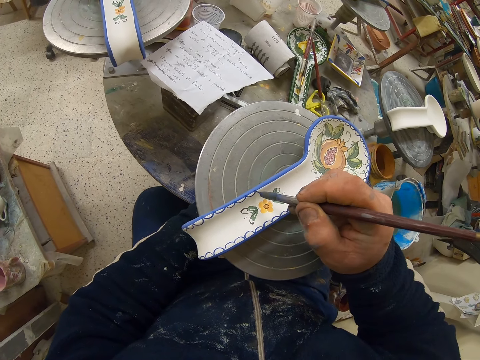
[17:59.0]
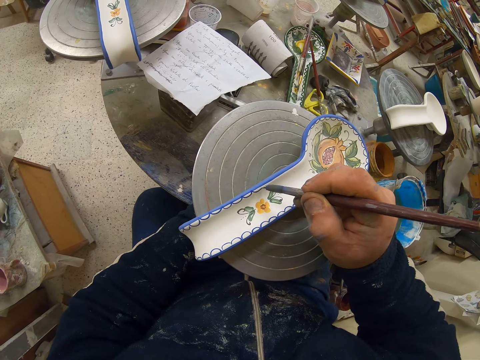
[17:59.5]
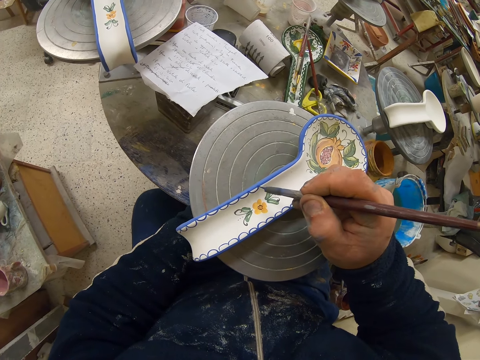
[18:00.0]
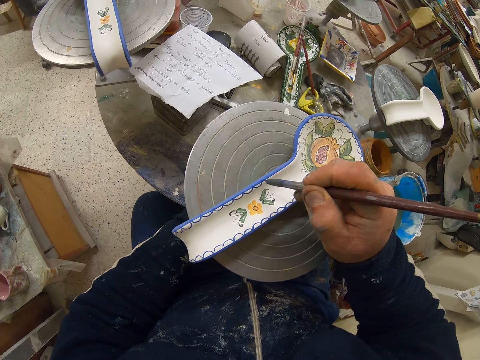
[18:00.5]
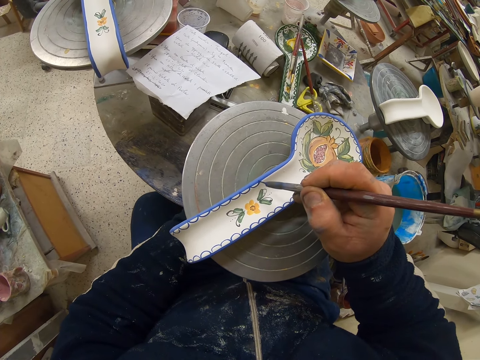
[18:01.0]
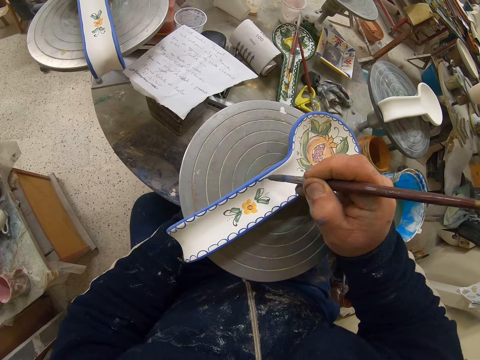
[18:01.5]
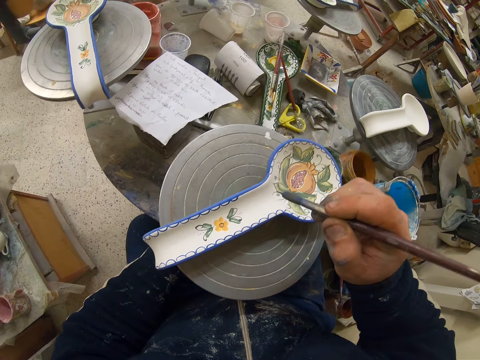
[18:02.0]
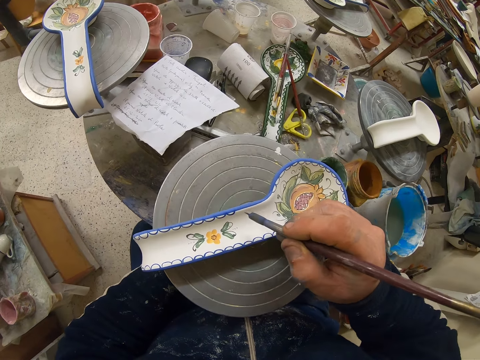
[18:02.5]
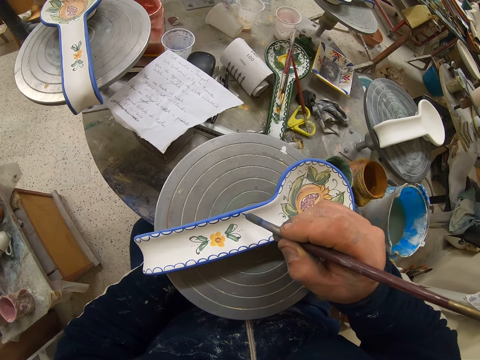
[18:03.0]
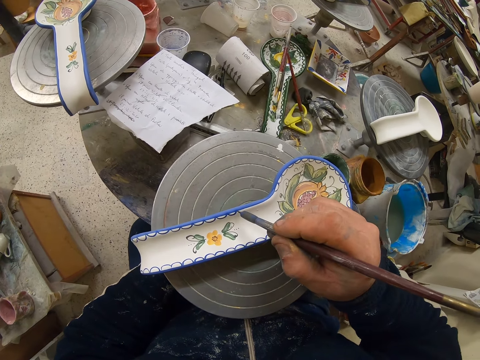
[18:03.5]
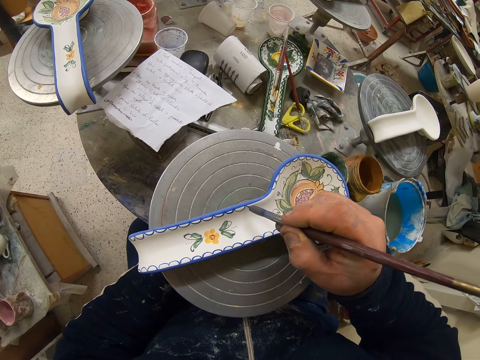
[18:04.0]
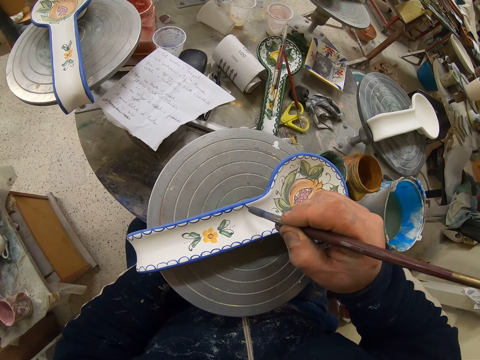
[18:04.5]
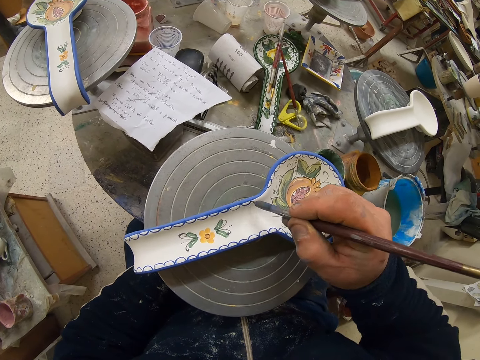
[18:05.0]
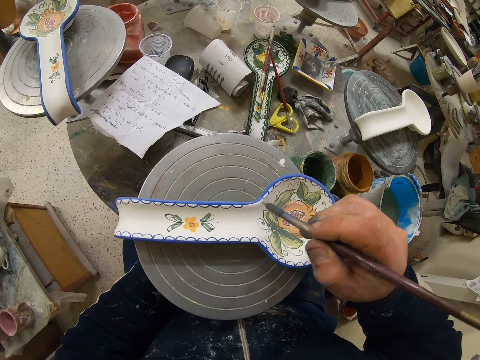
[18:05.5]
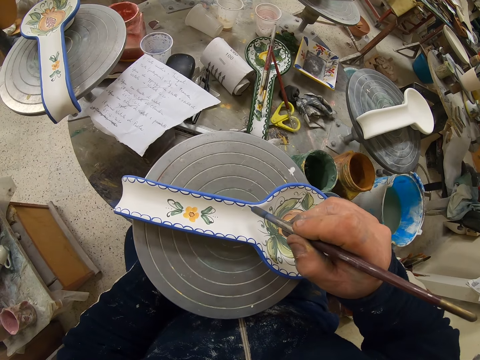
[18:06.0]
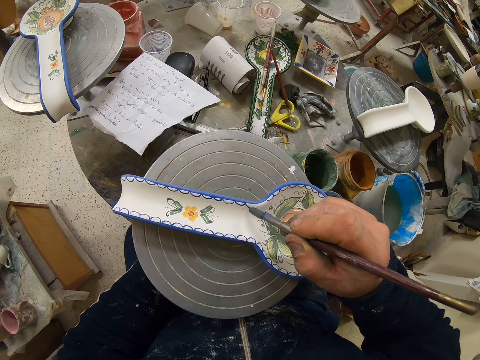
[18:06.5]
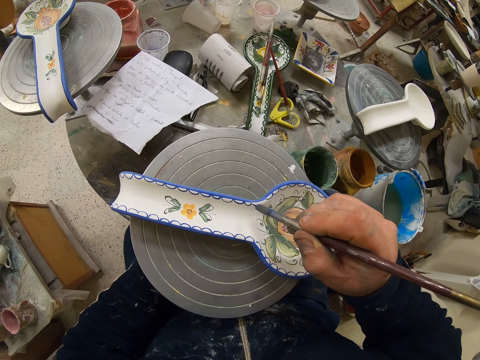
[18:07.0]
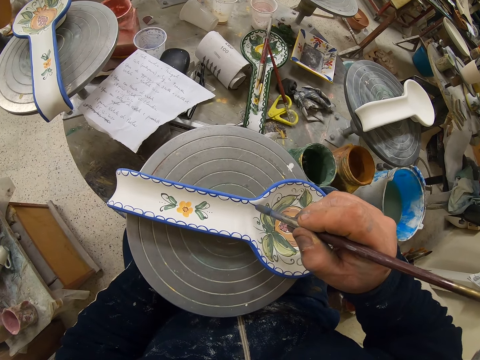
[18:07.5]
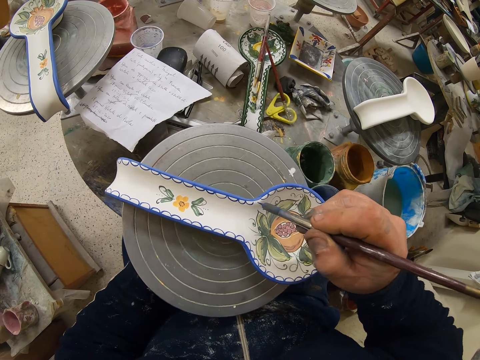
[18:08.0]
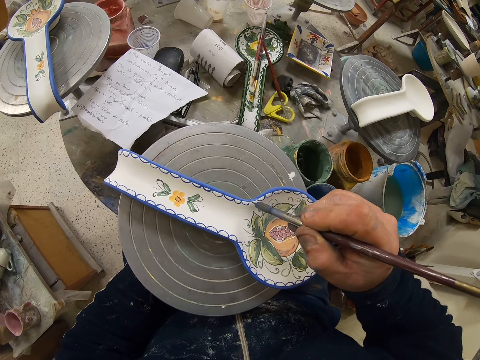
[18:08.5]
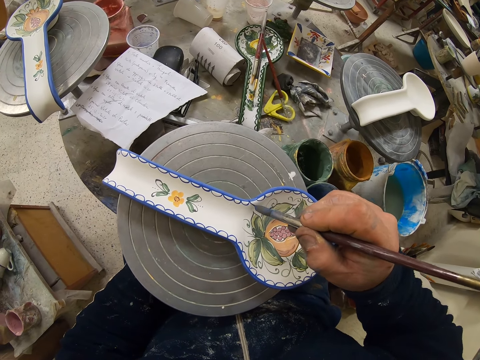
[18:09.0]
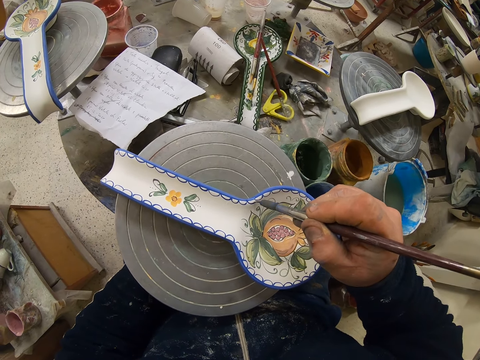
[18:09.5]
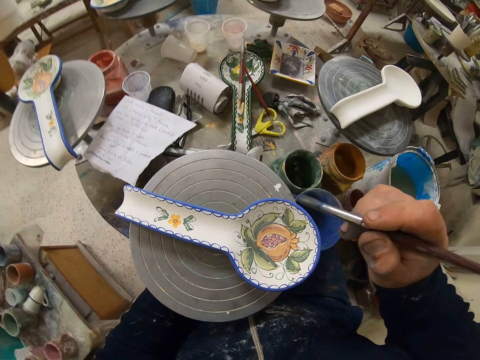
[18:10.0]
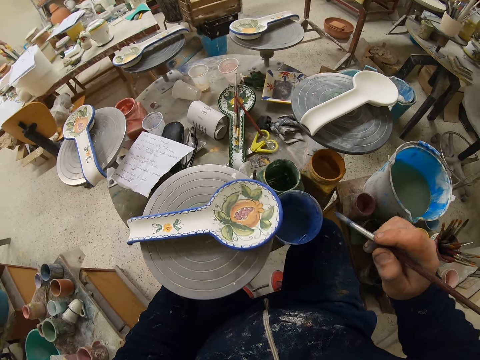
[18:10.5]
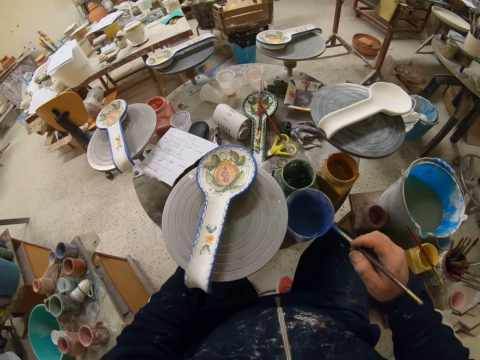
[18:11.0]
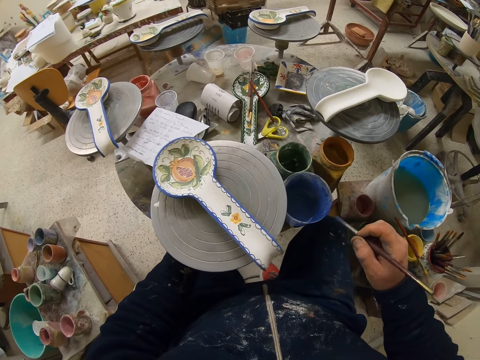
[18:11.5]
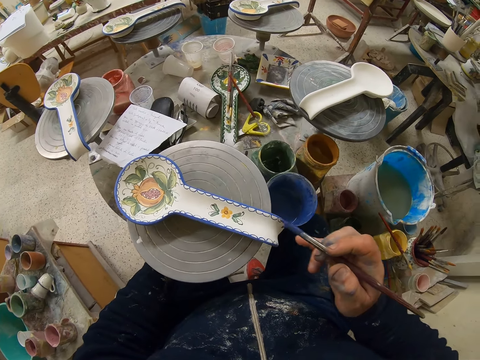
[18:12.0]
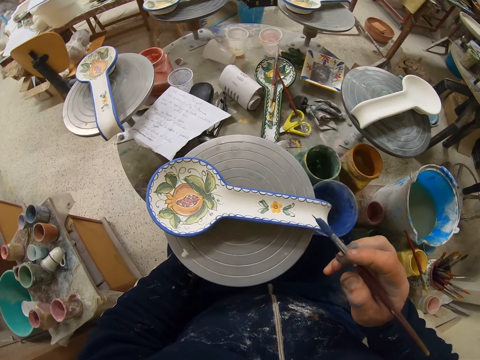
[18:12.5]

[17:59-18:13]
The camera wearer turns the table. They decorate the plate with the paint brush. They turn the table. They decorate the plate with the paint brush. They turn the table.

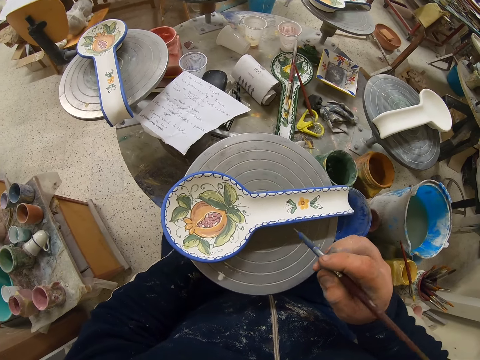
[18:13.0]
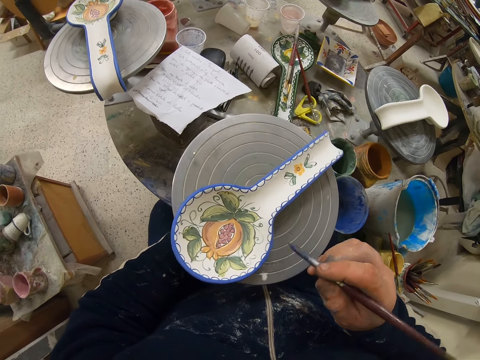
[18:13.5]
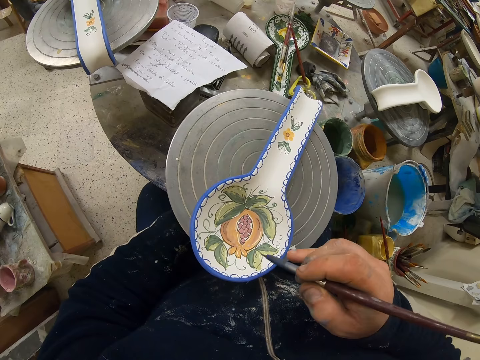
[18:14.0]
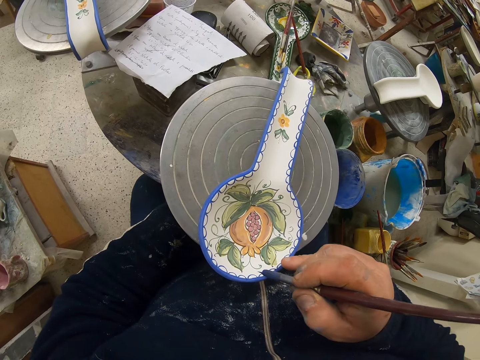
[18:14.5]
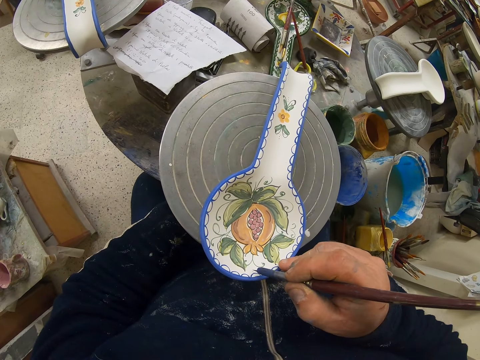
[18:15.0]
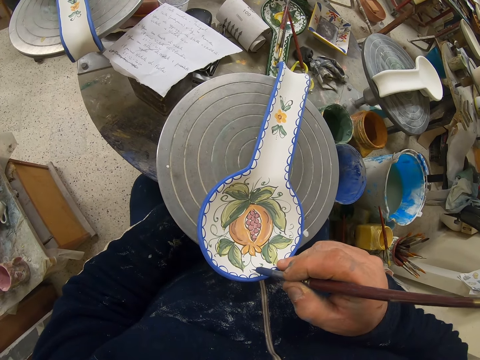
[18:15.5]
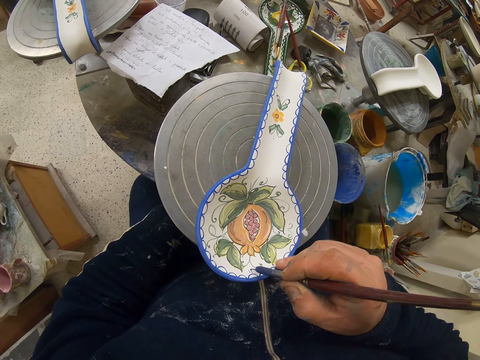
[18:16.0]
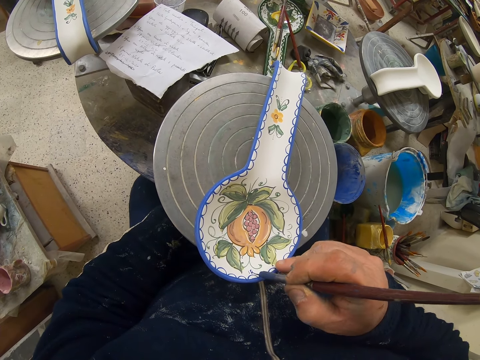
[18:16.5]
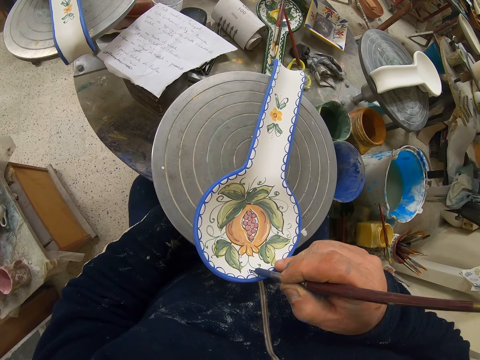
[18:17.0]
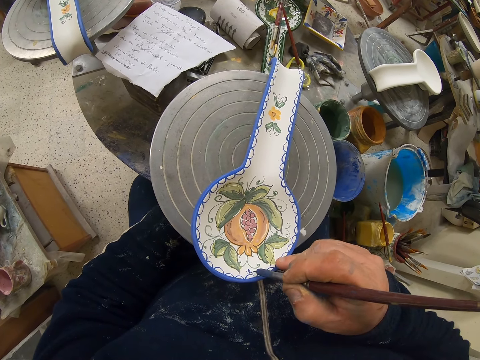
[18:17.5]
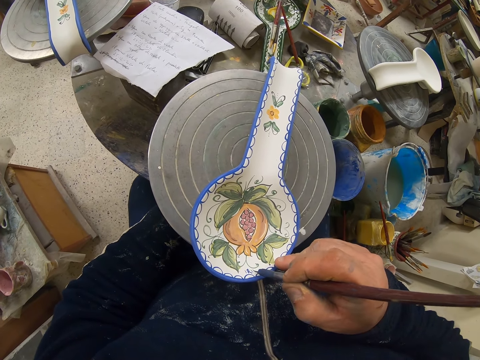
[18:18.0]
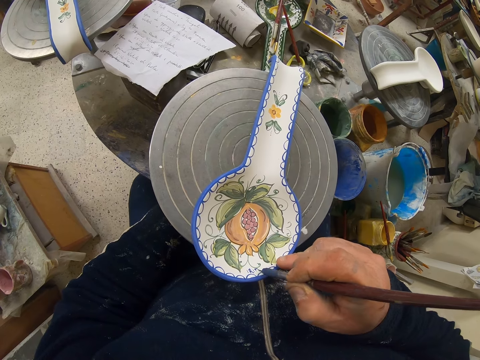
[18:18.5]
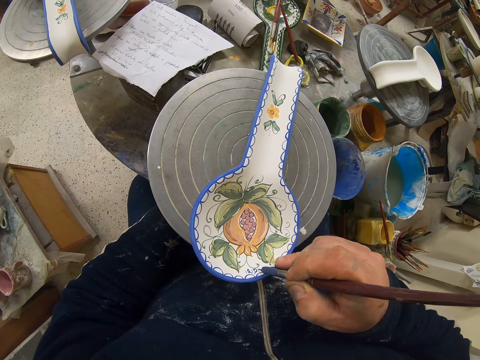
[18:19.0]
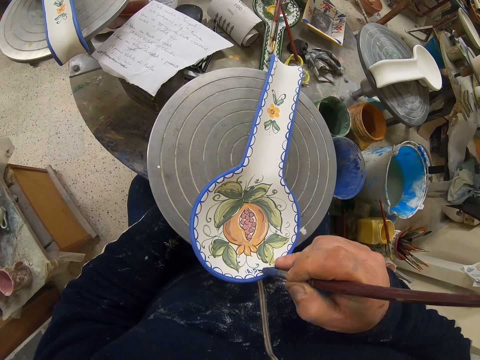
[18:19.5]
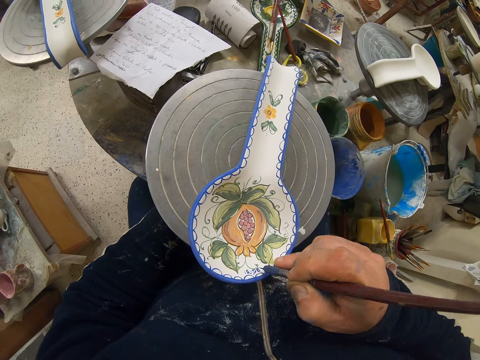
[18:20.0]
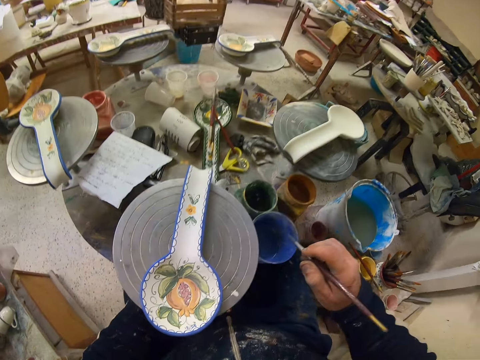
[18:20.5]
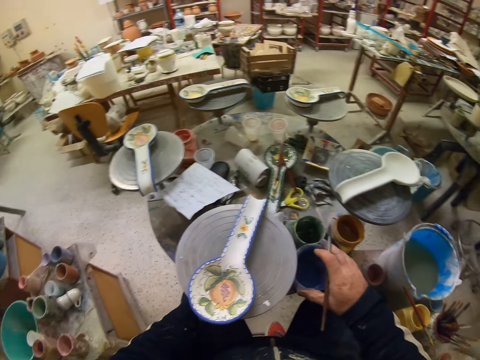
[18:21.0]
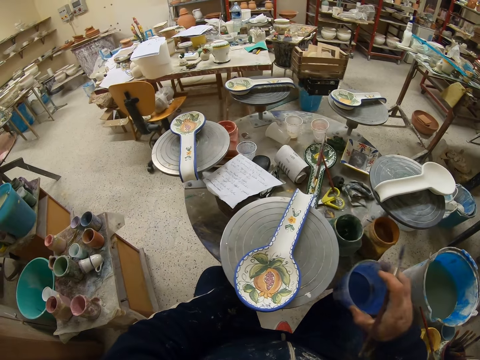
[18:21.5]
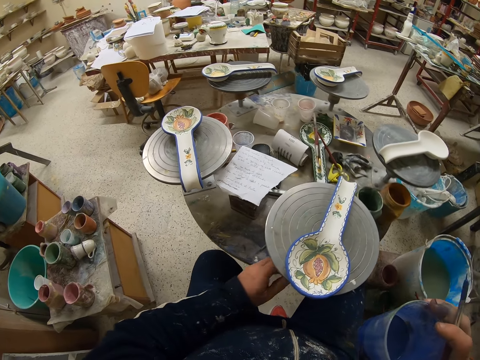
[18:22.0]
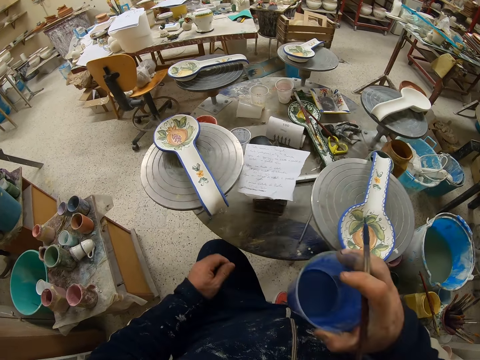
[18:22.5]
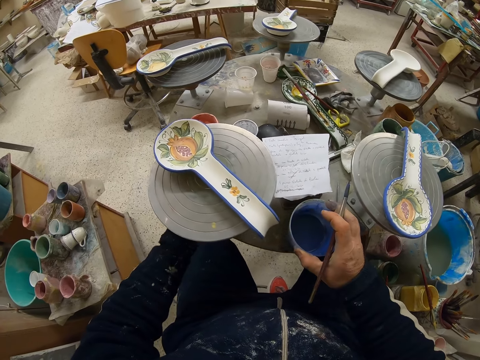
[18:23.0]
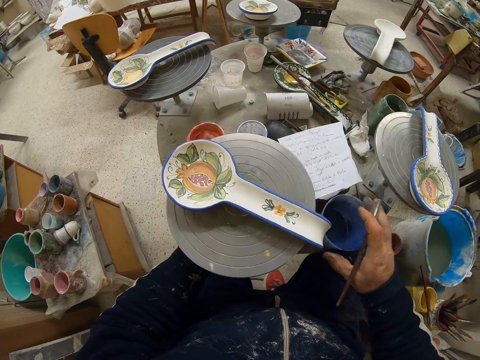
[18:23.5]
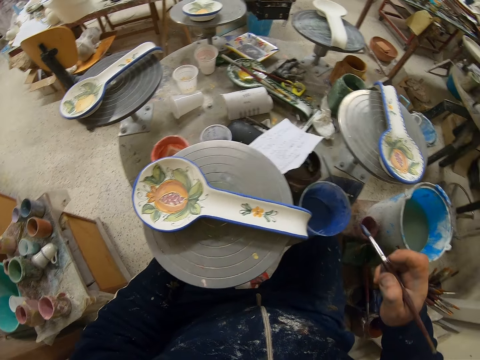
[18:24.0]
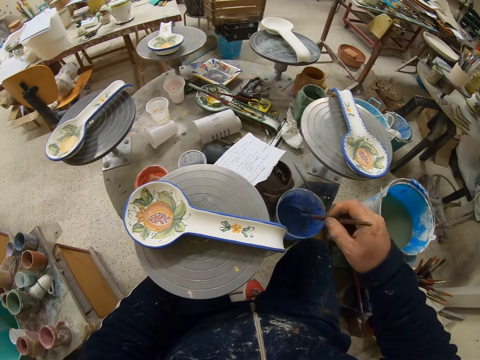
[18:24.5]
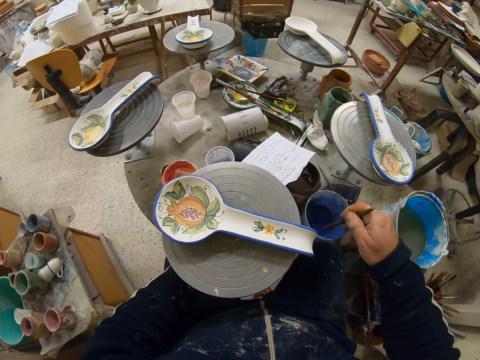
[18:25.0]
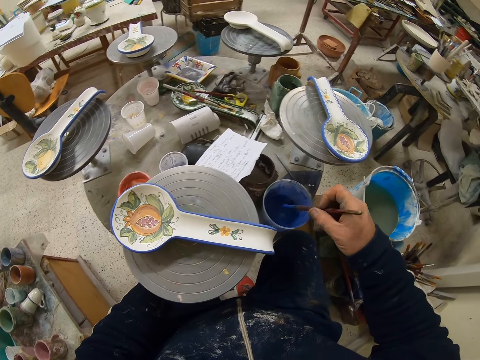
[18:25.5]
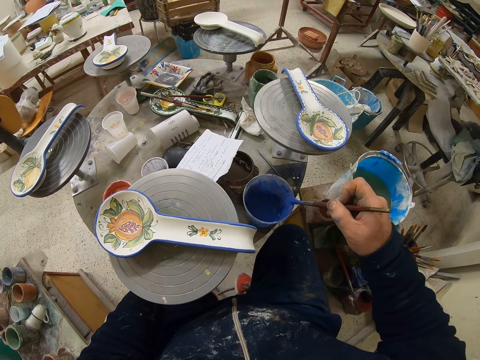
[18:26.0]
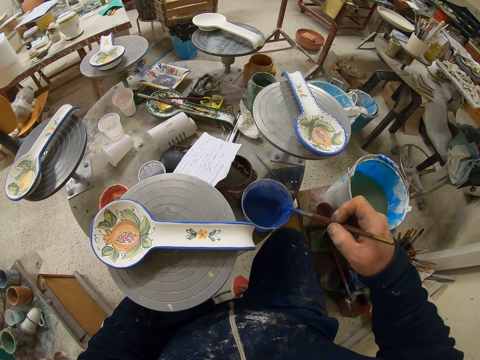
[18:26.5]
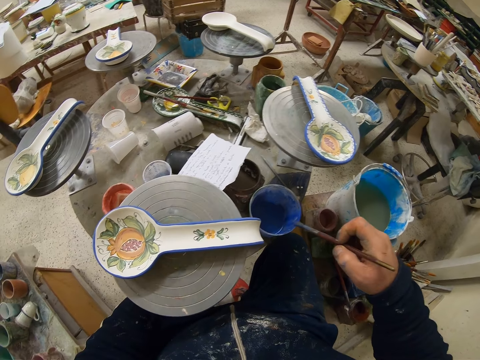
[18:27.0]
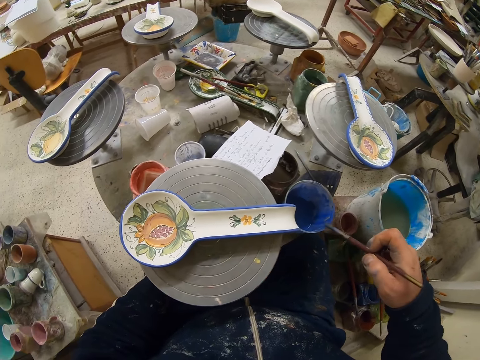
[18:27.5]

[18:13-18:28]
The camera wearer decorates the plate with the paint brush. They lift the paint can from the table. They turn the table. They put the paint can on the table. They dip the paint brush in the paint can. They rub the paint brush on the paint can.
